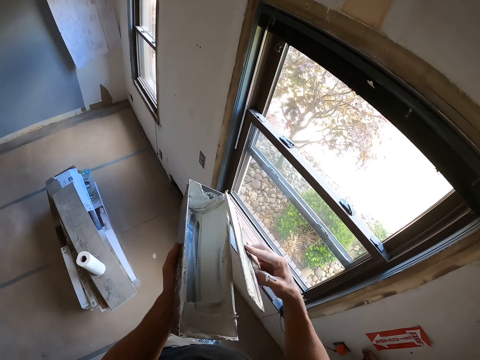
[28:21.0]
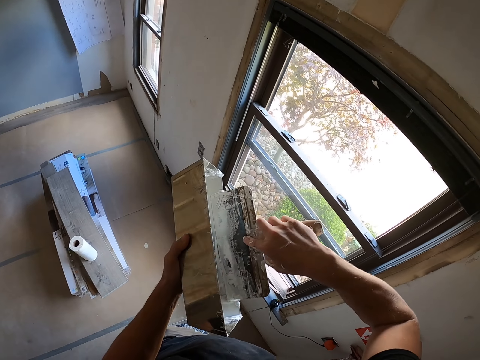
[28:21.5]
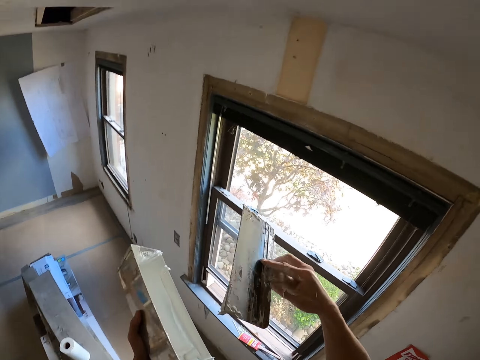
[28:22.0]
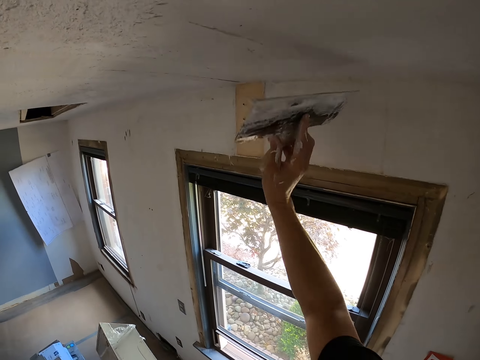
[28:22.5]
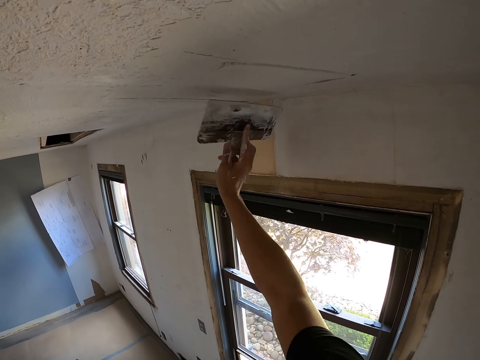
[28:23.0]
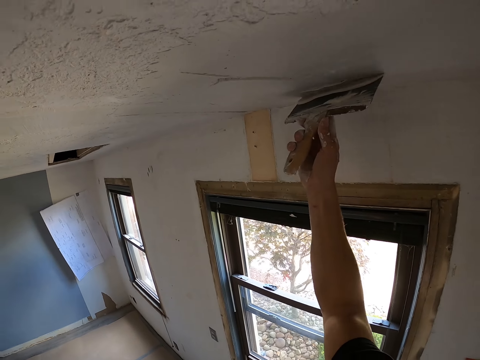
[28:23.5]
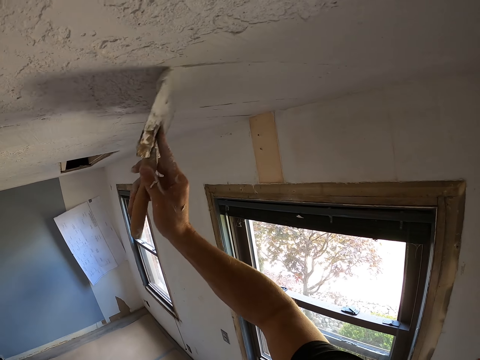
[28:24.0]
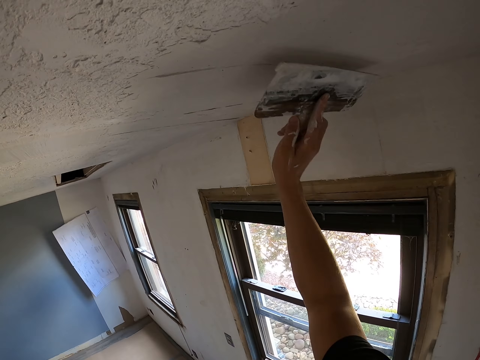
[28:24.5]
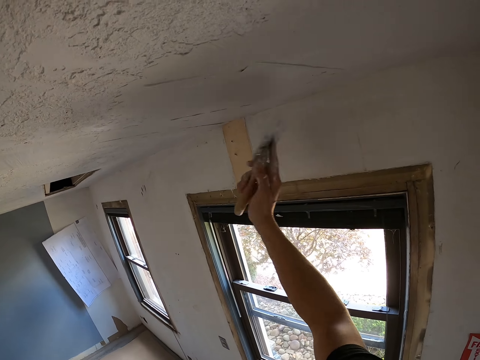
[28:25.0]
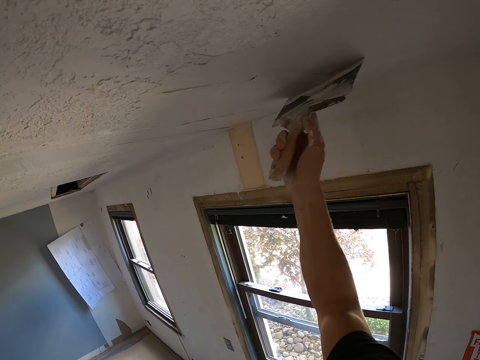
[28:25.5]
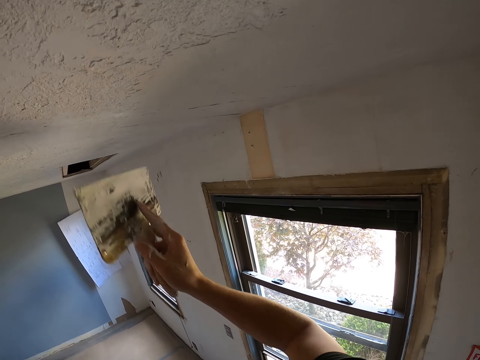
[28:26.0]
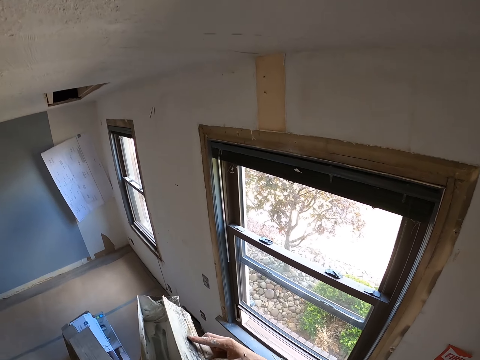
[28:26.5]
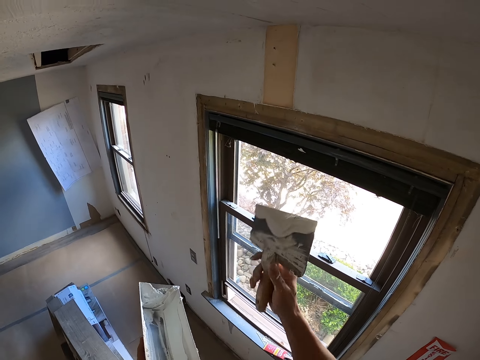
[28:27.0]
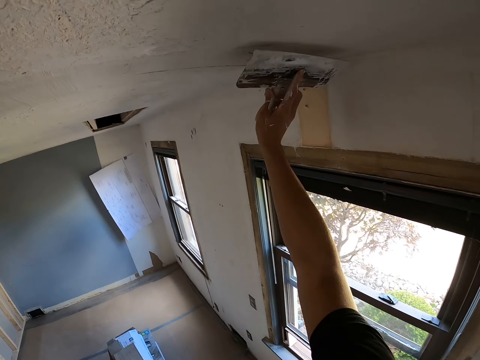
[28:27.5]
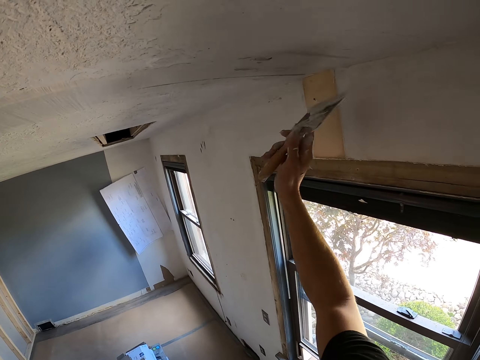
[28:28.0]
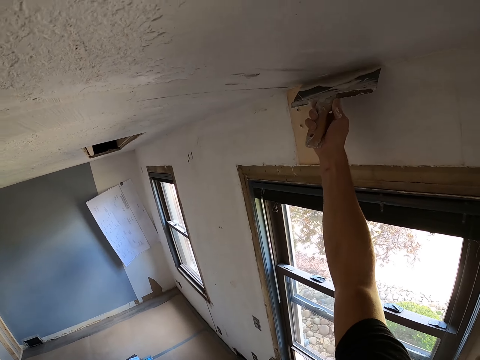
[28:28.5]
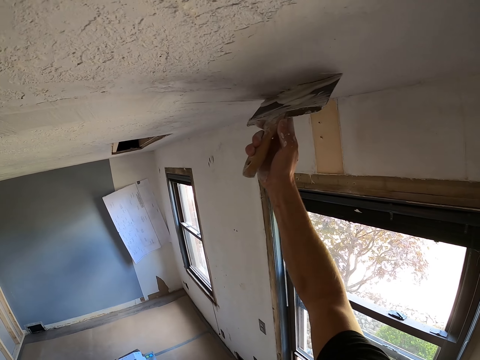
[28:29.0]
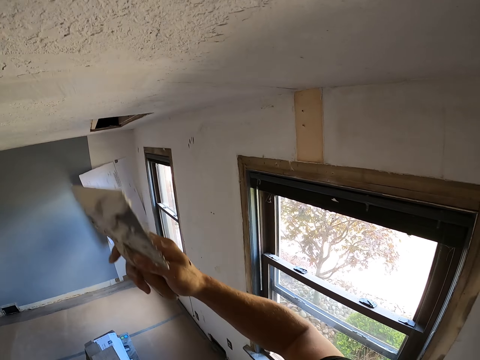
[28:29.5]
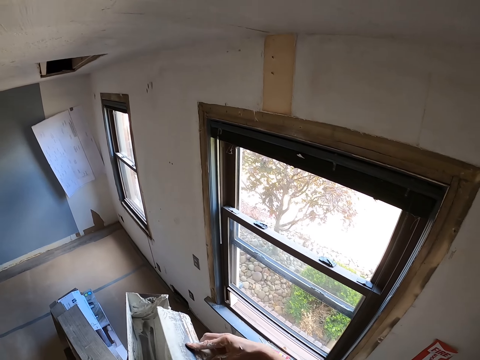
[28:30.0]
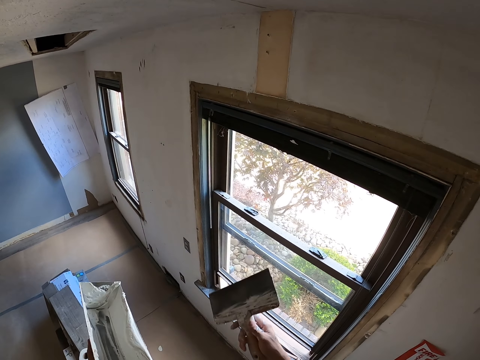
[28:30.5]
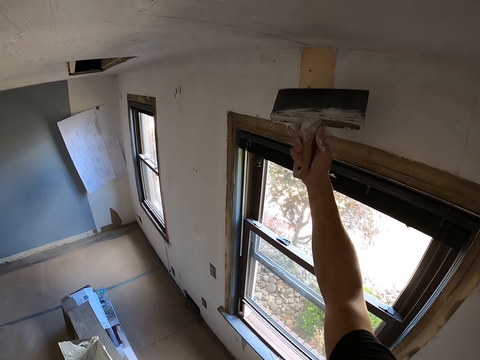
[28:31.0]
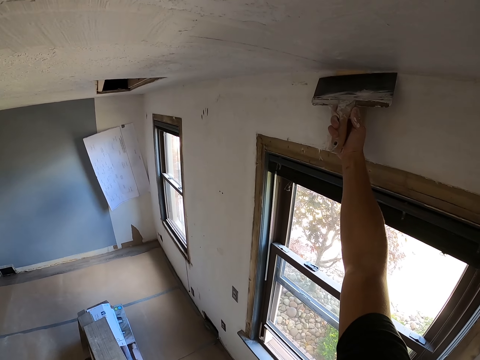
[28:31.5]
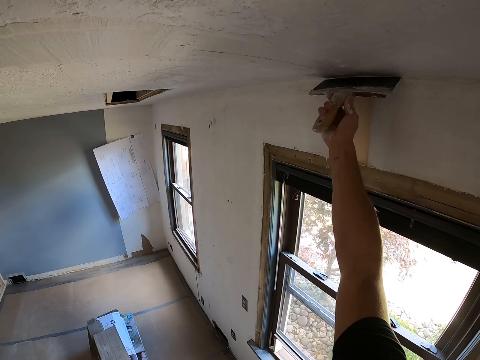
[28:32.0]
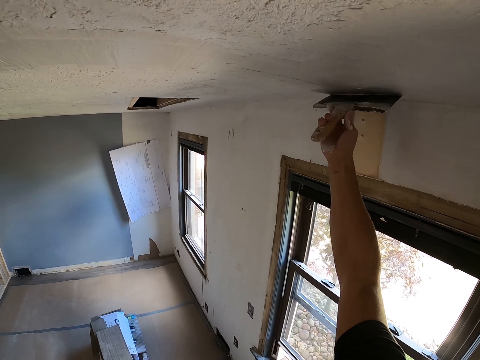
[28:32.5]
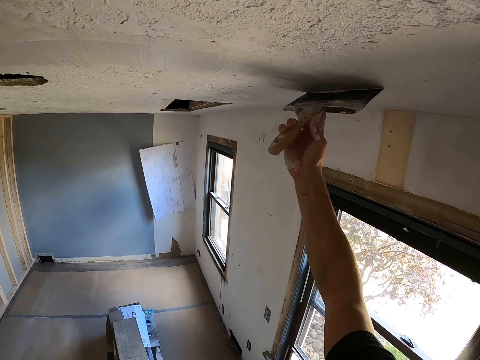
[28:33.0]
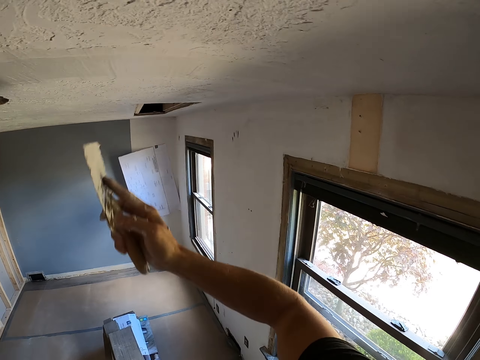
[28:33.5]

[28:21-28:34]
The camera wearer rubs a paint spatula or trowel on a container. They plaster the mortar on the roof. They move the trowel on the container. They put the paint spatula on the container. They plaster the mortar on the roof. They rub the paint spatula on the container. They plaster the mortar on the roof.

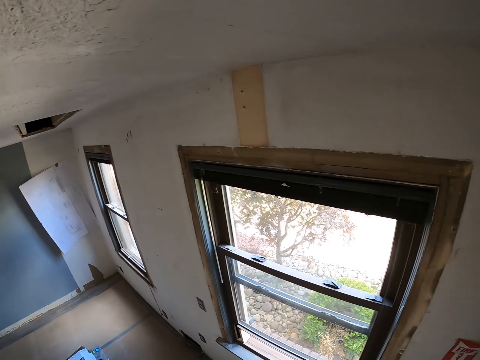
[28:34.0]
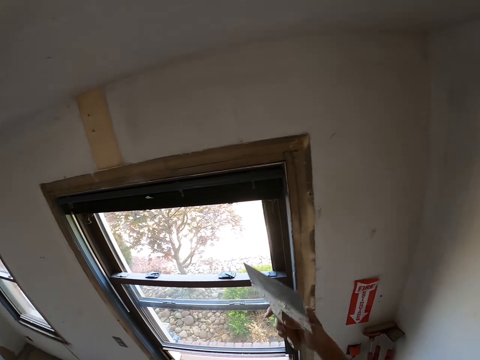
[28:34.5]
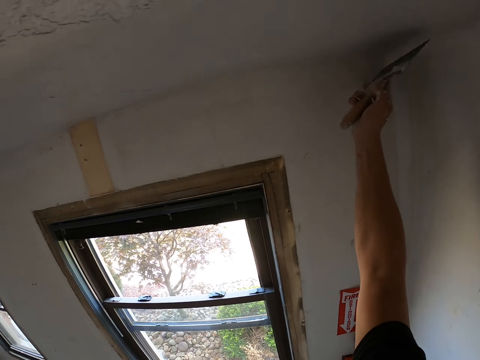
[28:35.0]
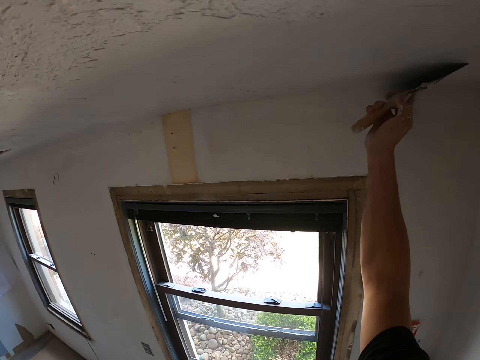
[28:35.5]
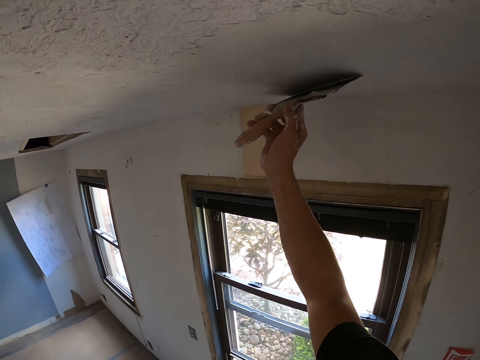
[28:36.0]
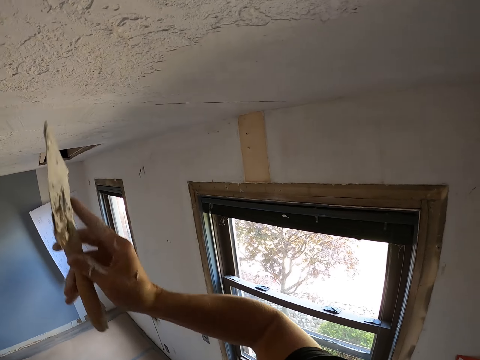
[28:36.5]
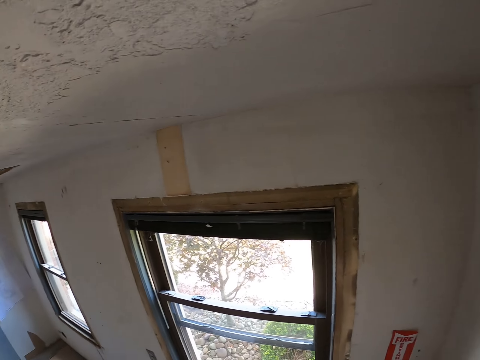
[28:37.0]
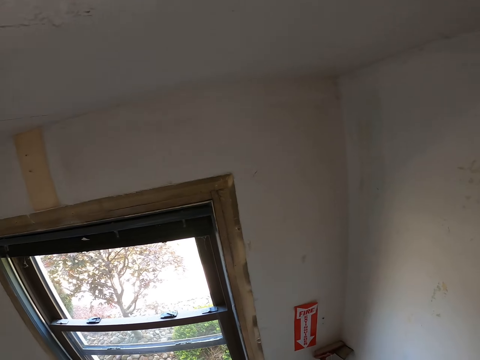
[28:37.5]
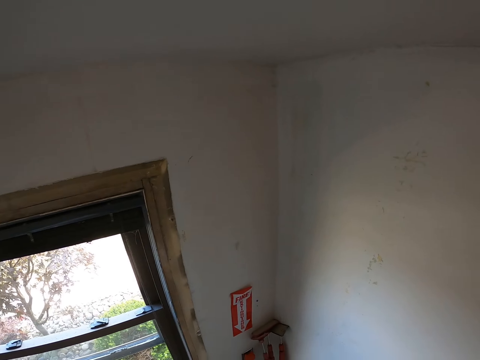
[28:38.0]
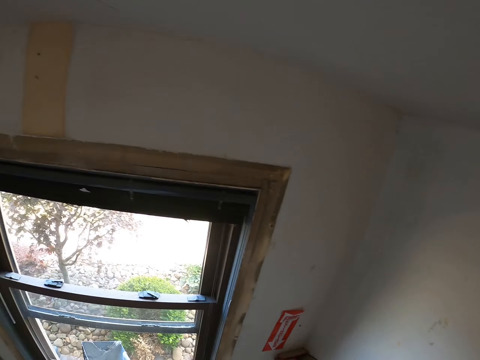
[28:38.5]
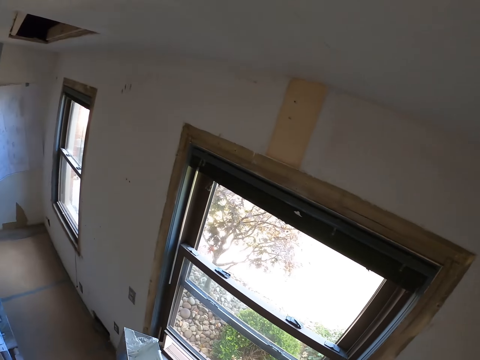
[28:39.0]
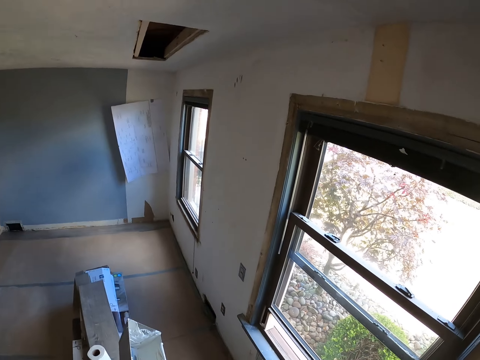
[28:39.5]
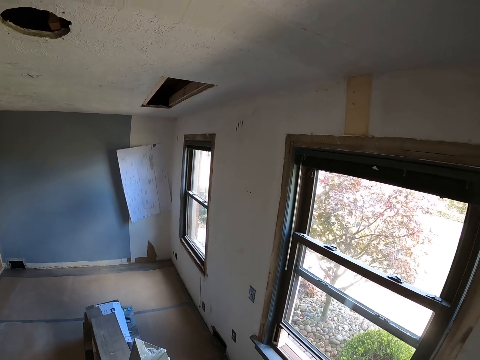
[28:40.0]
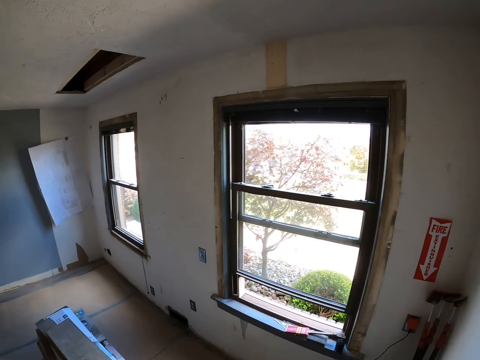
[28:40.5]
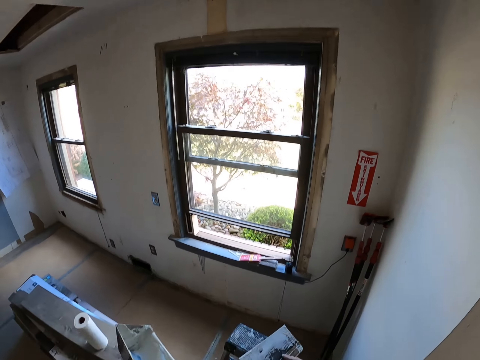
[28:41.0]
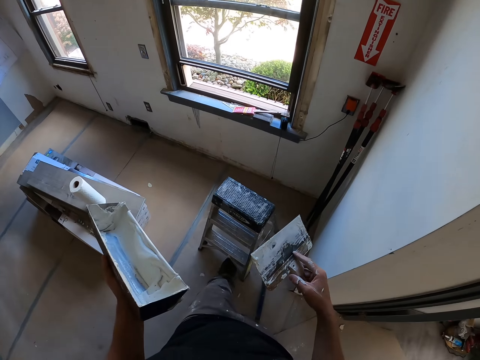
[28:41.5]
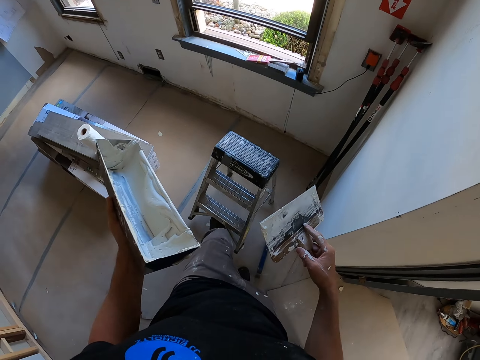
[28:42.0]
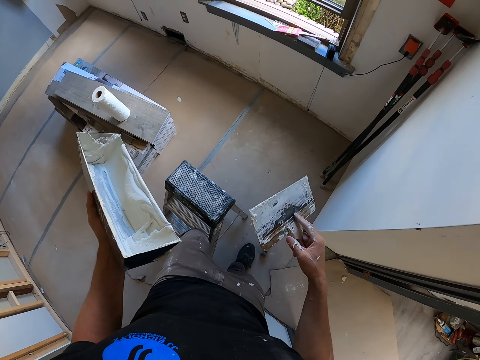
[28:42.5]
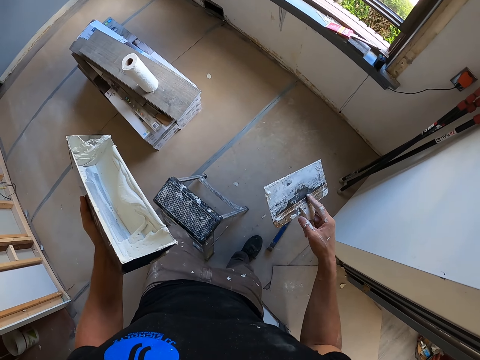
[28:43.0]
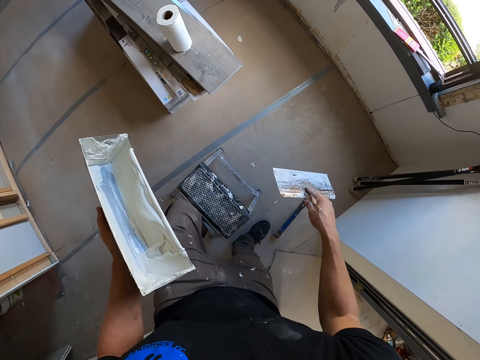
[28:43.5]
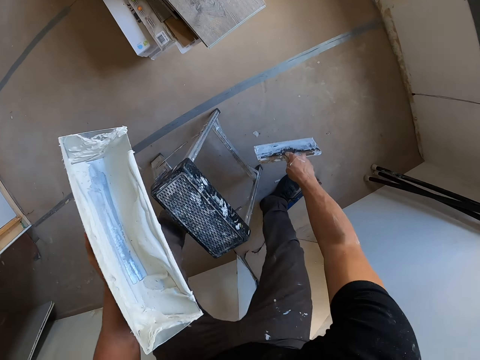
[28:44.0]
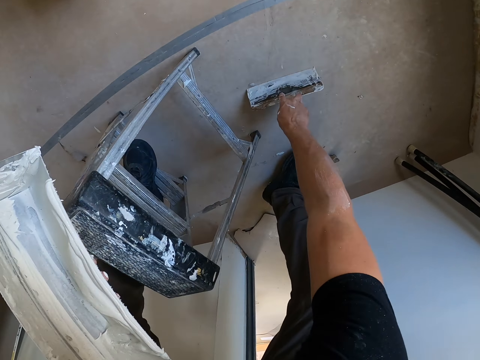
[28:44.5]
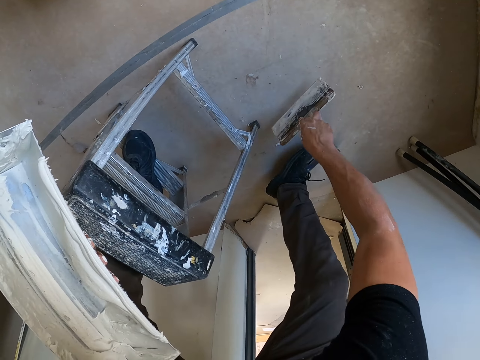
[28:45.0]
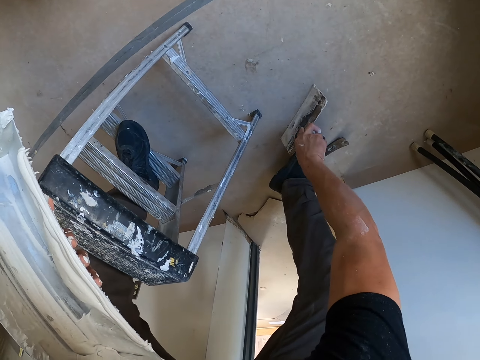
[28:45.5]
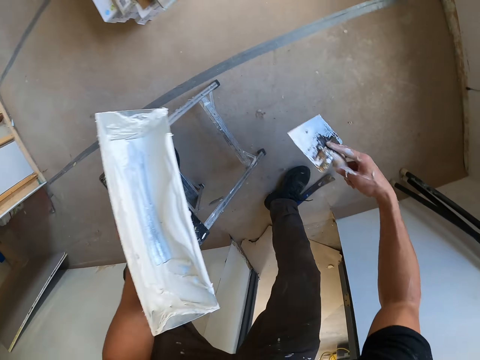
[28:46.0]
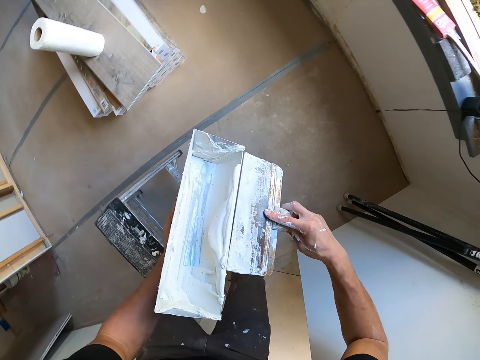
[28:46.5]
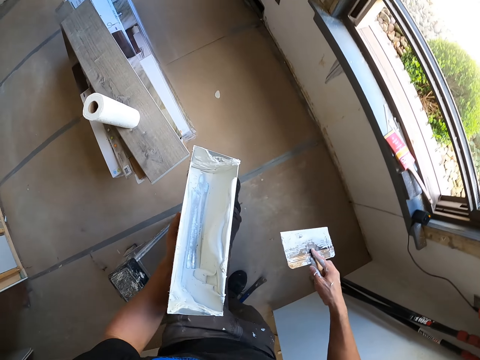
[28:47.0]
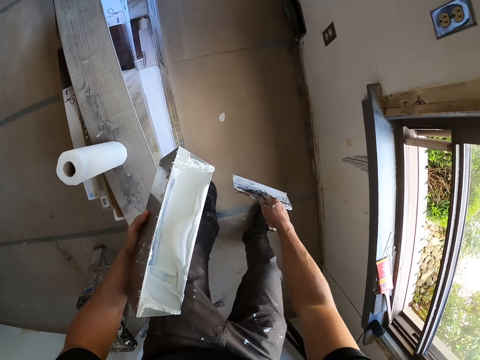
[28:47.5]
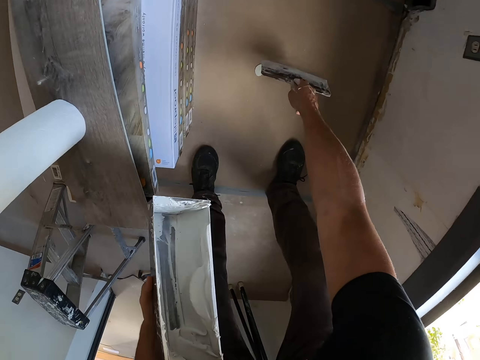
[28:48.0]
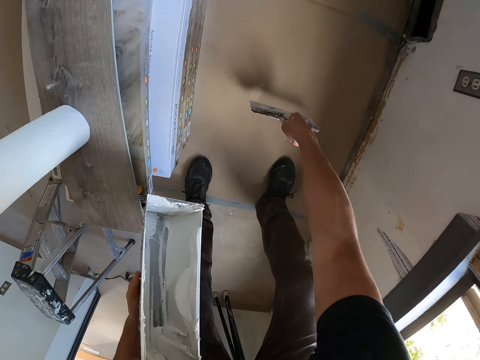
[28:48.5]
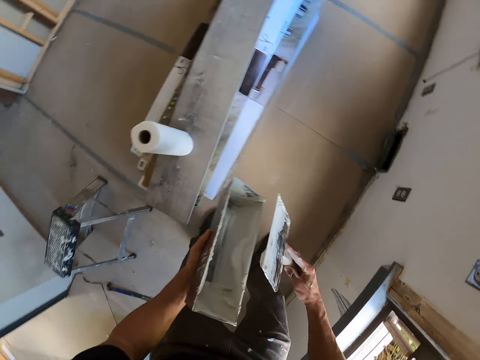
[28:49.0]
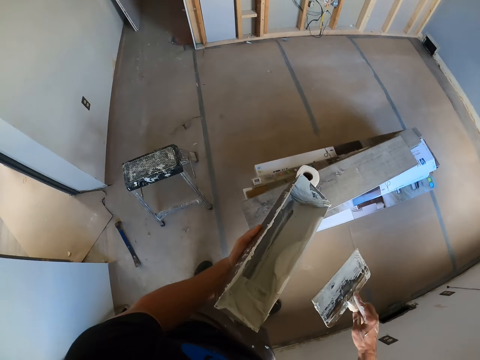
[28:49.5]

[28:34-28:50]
The camera wearer moves the trowel or paint spatula on the container. They plaster the mortar on the roof. They move the trowel on the container. They walk down from the stand or ladder. They pull the stand with the leg. They step on the ladder. They rub the paint spatula on the floor. They take the mortar on the floor with the trowel. They move the trowel on the container. They walk to the mortar on the ground. They take the mortar on the floor with the trowel. They rub the paint spatula on the floor. They move the trowel on the container.
